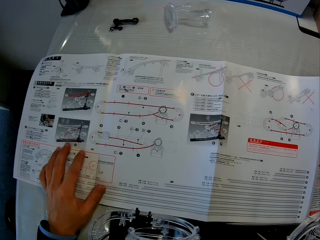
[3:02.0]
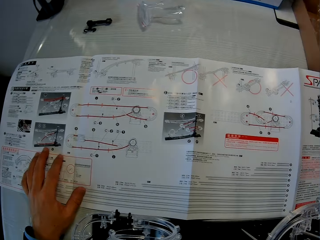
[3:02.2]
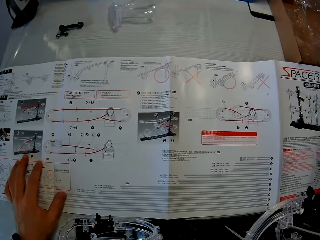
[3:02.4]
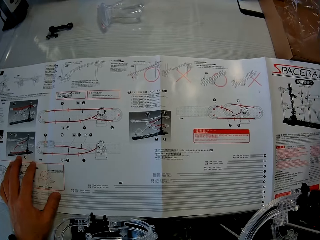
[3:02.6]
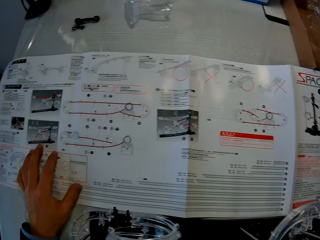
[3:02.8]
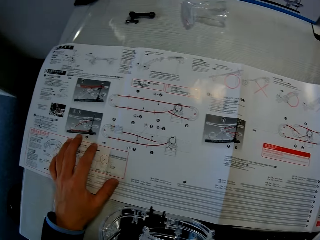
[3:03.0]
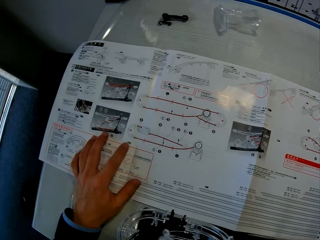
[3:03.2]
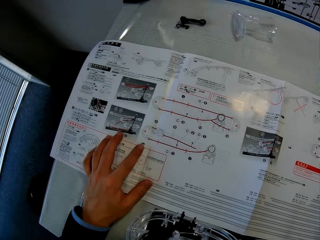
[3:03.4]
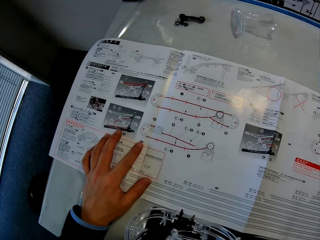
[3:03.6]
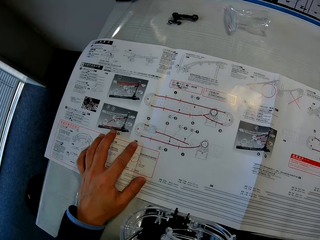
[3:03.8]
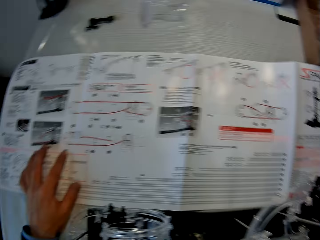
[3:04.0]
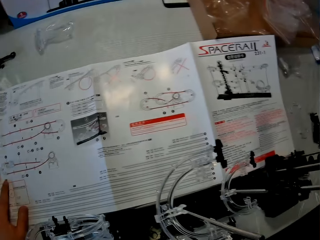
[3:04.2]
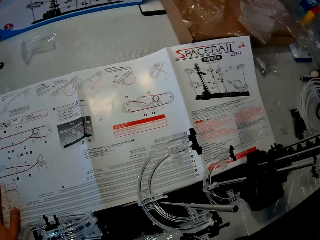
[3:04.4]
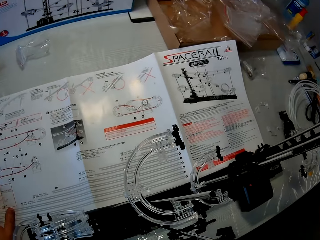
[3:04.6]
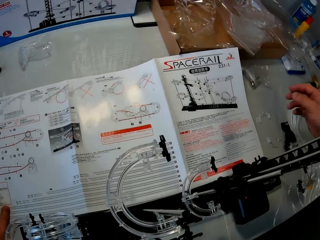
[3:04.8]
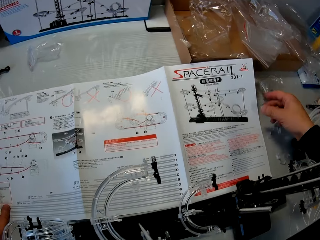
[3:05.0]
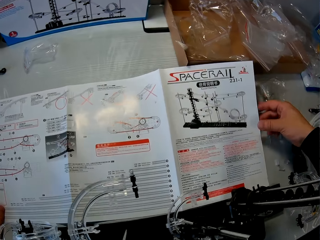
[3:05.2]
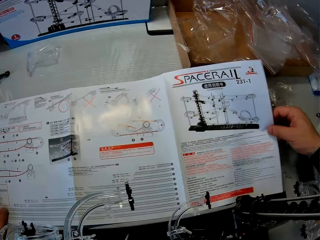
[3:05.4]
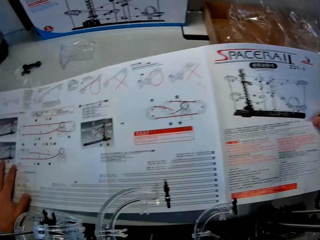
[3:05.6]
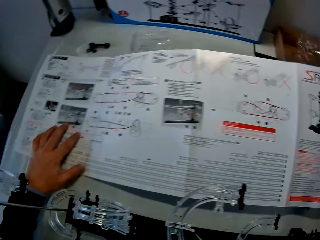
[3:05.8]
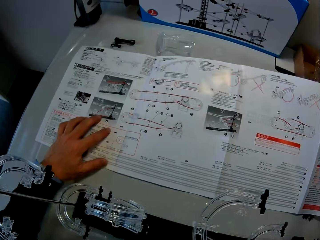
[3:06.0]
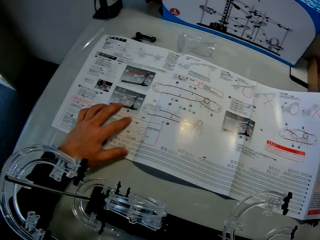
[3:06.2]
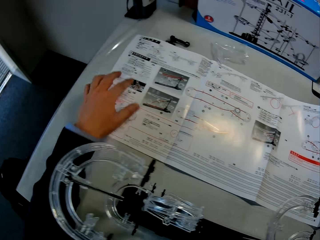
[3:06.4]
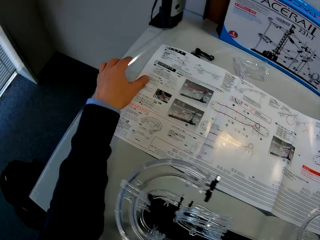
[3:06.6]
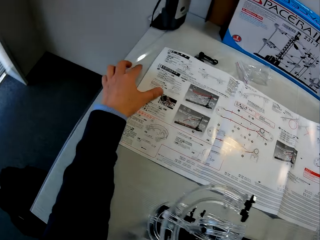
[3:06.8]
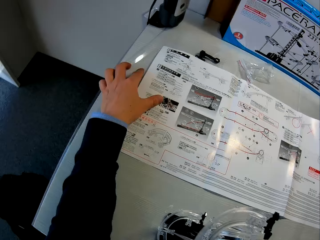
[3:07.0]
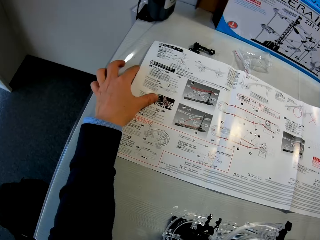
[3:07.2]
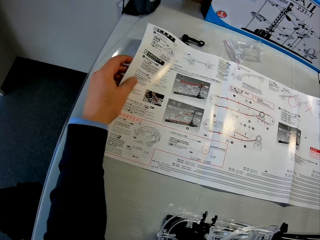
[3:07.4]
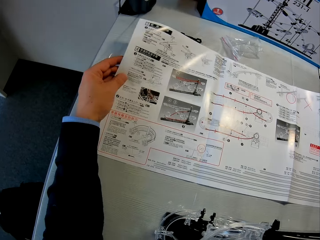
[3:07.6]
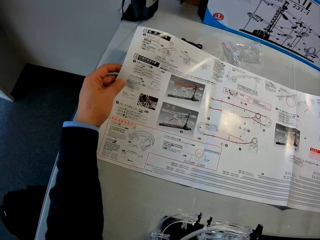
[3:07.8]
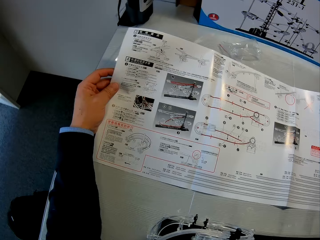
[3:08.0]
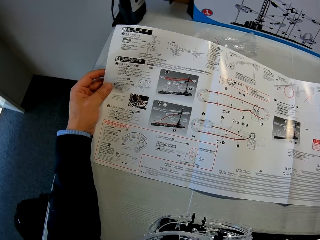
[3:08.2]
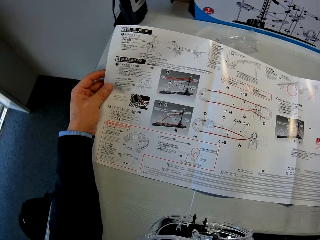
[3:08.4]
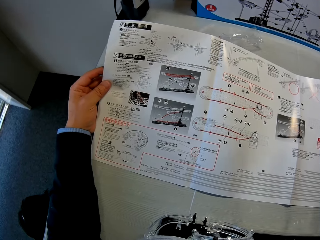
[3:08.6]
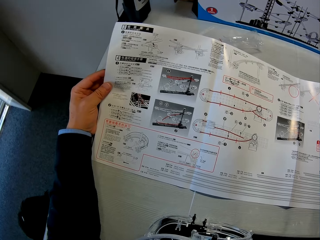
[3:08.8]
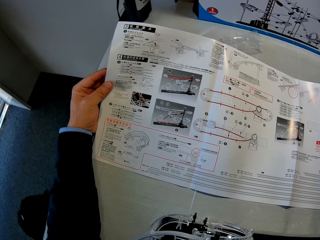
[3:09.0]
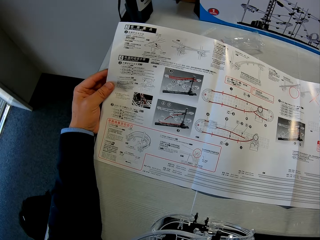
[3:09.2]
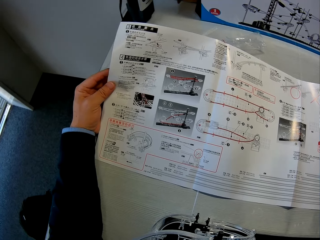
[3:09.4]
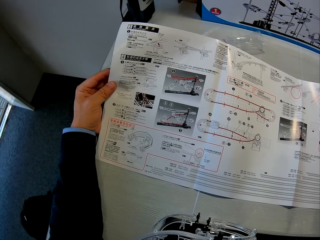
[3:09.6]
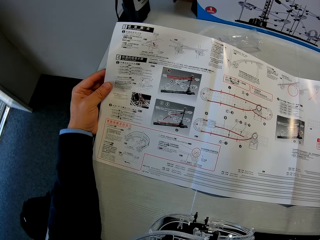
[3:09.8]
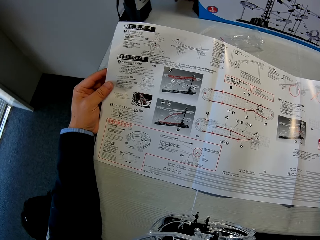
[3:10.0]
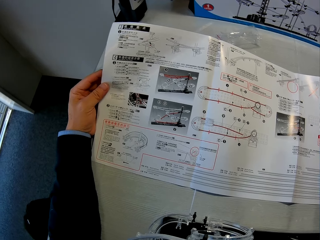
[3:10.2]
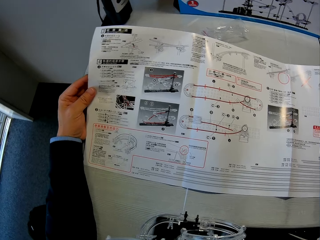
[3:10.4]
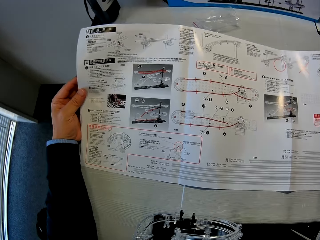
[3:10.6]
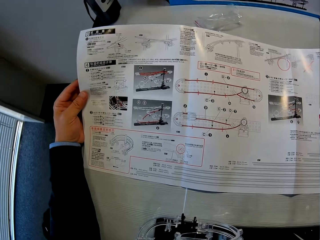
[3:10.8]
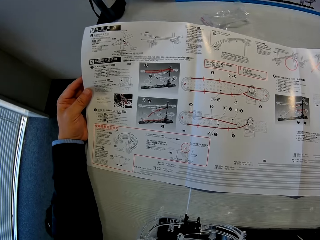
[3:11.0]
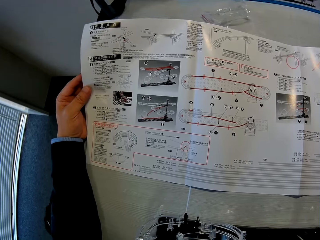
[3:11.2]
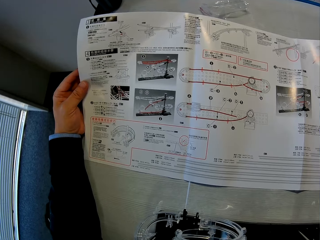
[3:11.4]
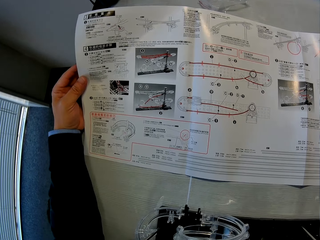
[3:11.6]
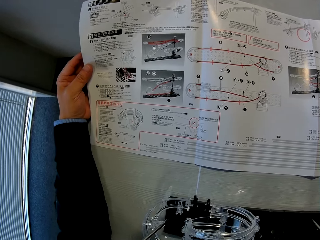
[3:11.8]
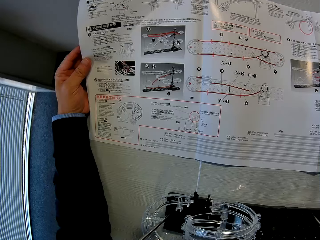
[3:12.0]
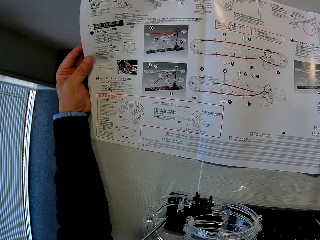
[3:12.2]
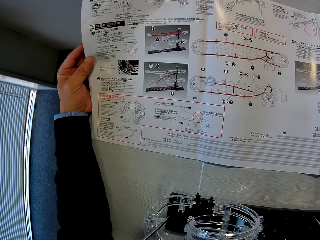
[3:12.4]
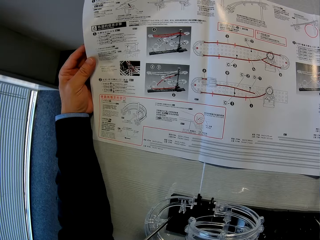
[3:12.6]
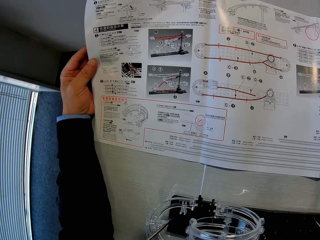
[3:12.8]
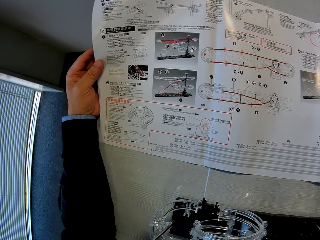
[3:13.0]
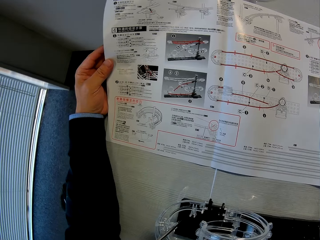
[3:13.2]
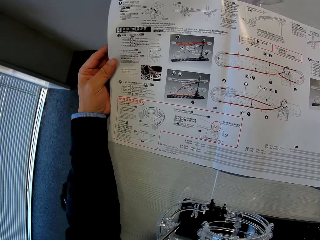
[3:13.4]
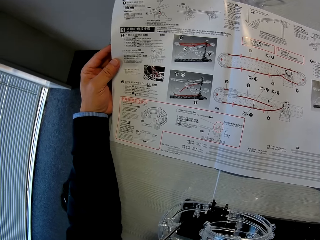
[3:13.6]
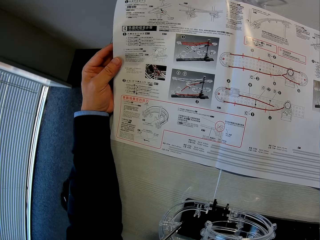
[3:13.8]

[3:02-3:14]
The camera wearer looks at the paper. He lifts the paper with his right hand. He raises the paper edge with his left hand.

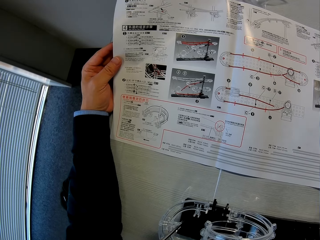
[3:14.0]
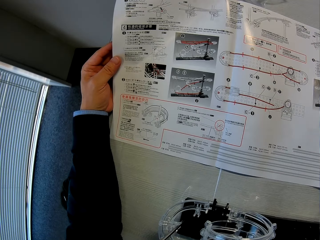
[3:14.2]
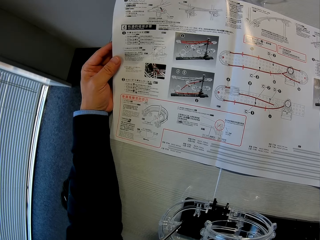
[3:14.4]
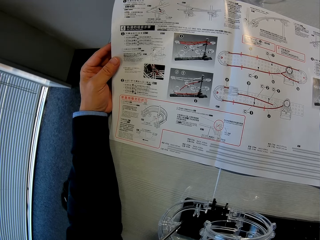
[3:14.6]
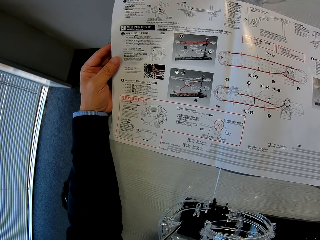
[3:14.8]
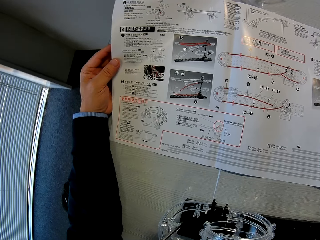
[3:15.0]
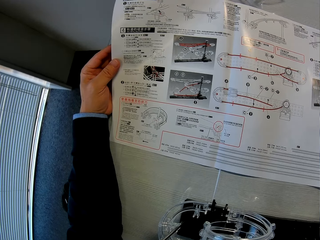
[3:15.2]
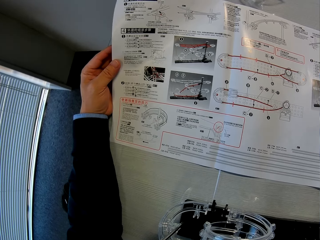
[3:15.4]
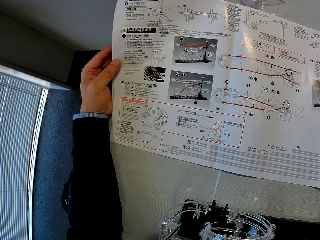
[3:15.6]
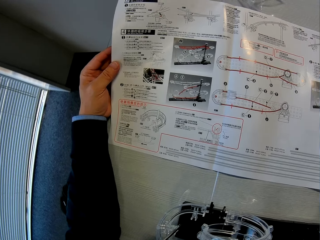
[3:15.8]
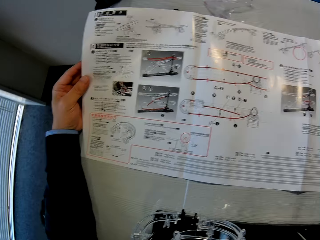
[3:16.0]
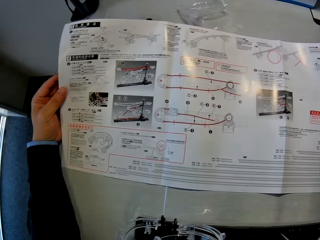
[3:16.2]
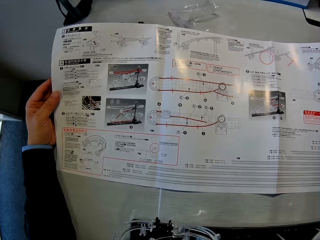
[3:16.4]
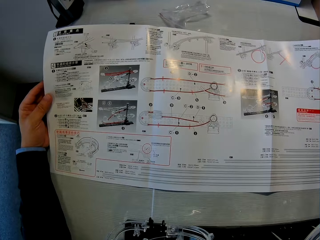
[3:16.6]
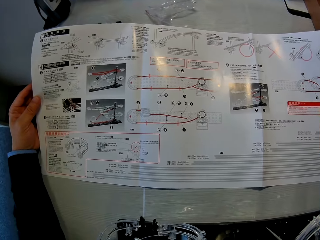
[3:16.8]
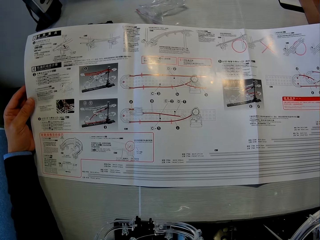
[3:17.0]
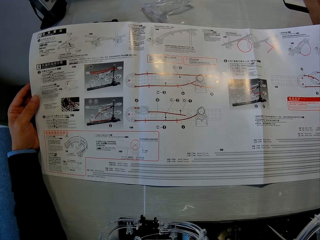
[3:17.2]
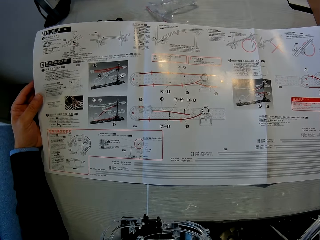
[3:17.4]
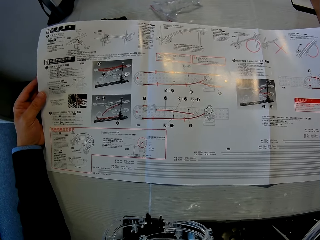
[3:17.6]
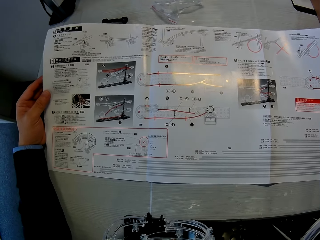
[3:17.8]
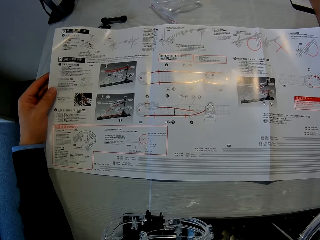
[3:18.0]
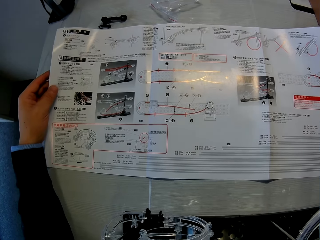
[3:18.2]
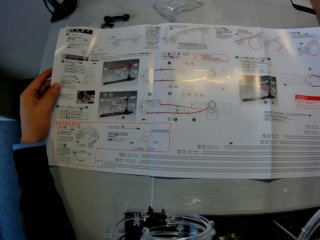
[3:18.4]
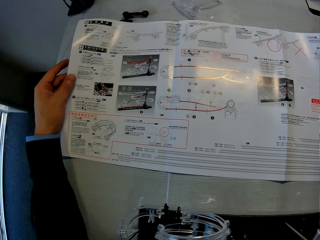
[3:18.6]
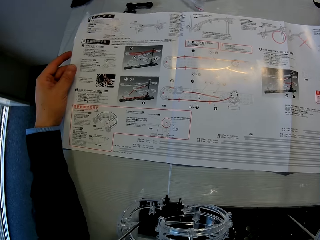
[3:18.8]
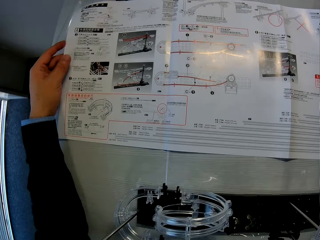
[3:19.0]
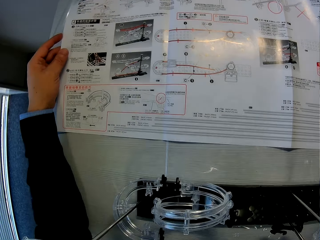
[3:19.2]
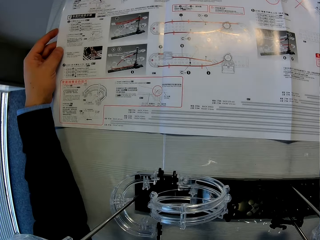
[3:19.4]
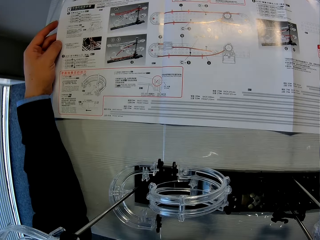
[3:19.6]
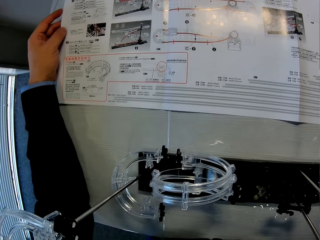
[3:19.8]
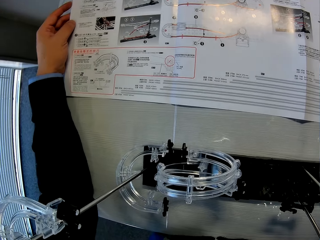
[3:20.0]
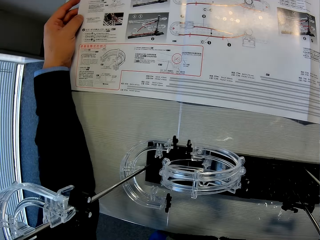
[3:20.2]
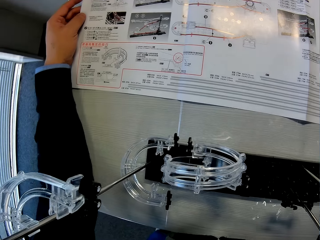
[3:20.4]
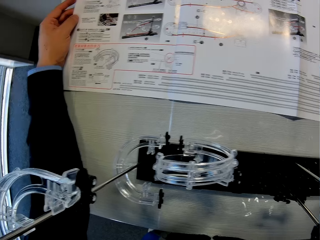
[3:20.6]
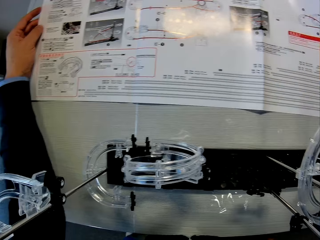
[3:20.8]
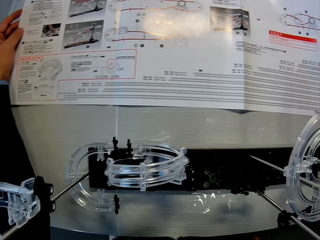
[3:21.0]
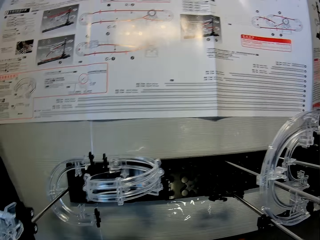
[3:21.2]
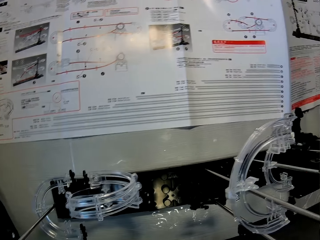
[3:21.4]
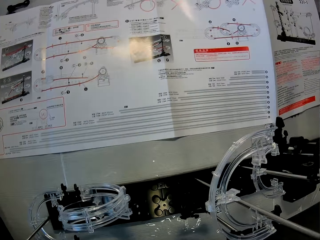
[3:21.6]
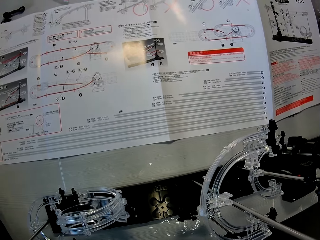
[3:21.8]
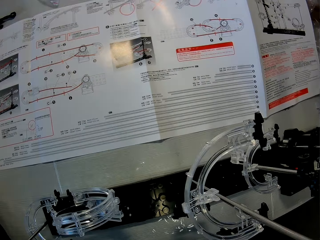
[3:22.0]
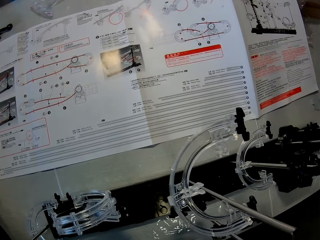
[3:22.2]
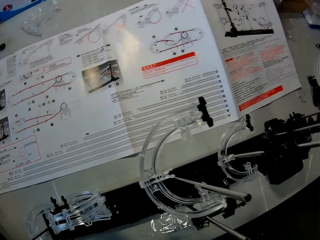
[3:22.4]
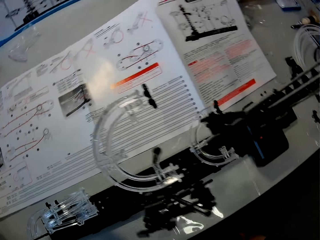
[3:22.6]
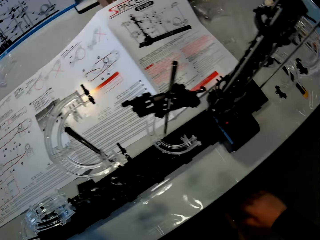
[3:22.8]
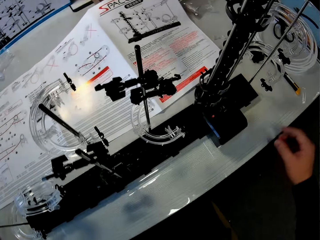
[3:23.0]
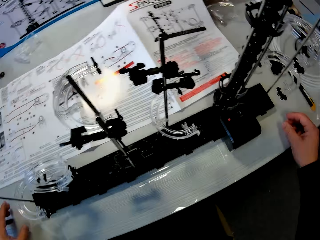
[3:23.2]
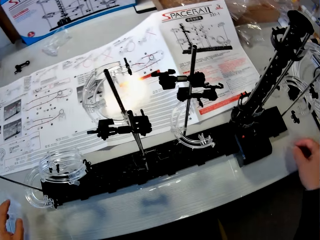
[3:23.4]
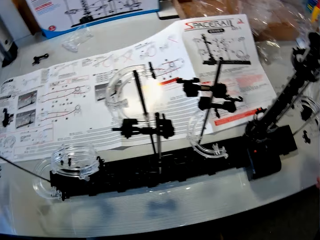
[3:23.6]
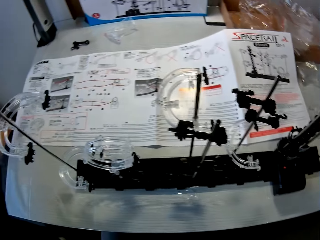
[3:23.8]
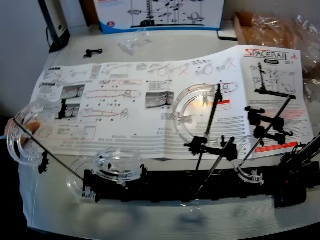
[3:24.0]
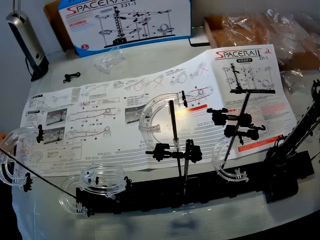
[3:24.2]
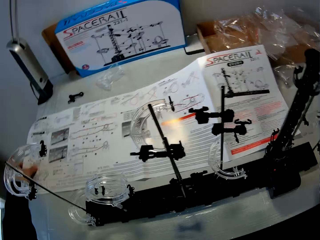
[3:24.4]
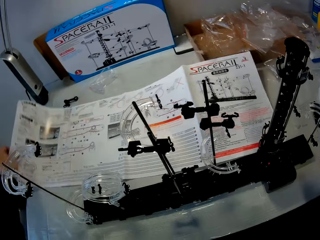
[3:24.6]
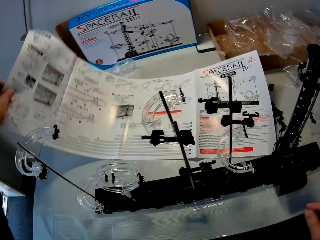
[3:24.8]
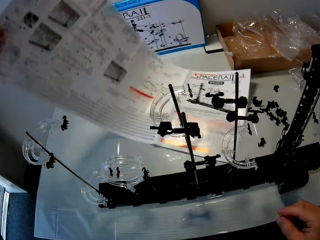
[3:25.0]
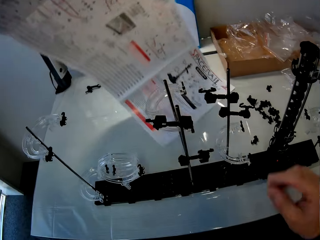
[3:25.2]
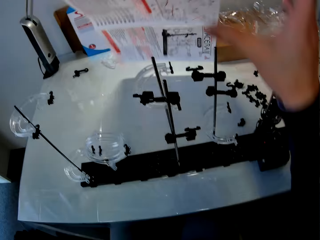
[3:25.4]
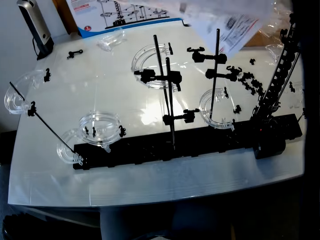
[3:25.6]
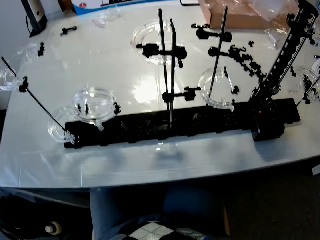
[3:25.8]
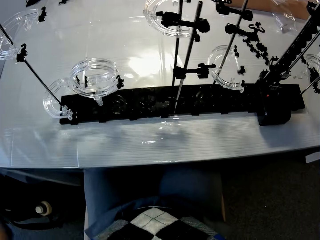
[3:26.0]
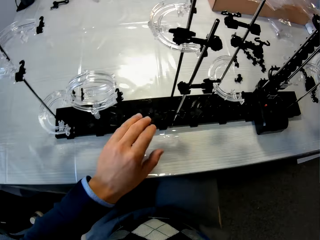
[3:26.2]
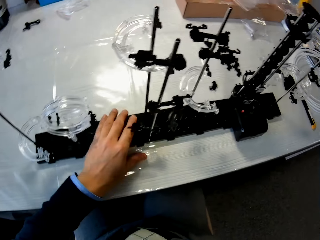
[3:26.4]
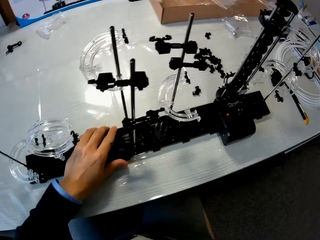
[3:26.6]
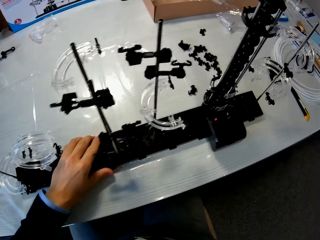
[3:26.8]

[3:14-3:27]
The camera wearer lifts the paper with his left hand. He holds the paper with his right hand. He moves the setup with his left hand.
